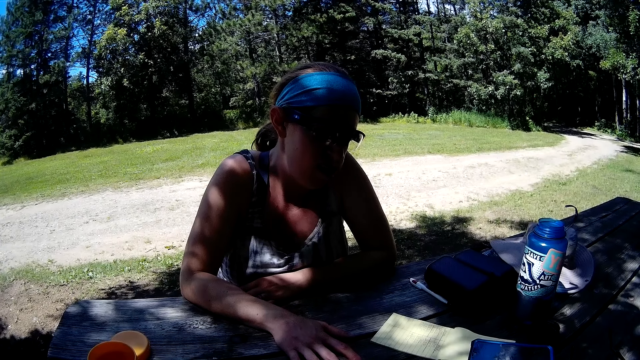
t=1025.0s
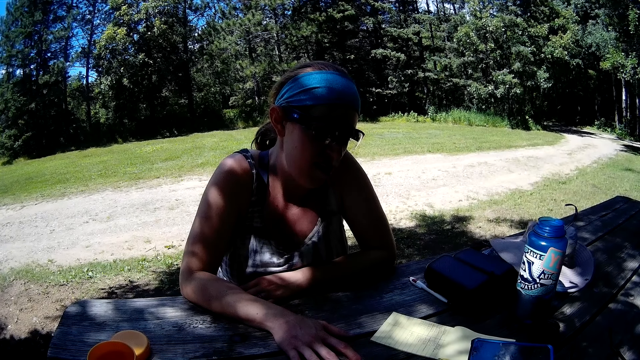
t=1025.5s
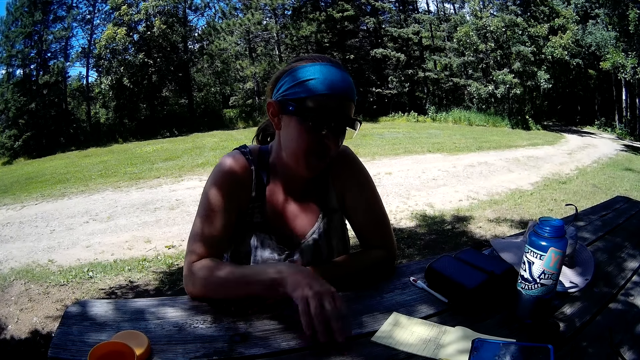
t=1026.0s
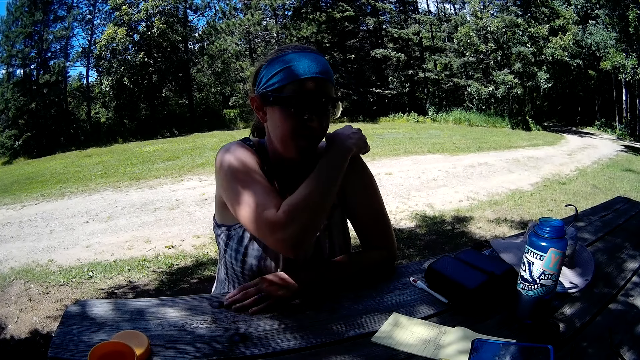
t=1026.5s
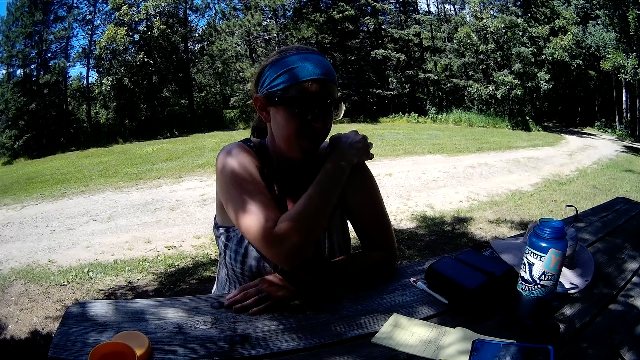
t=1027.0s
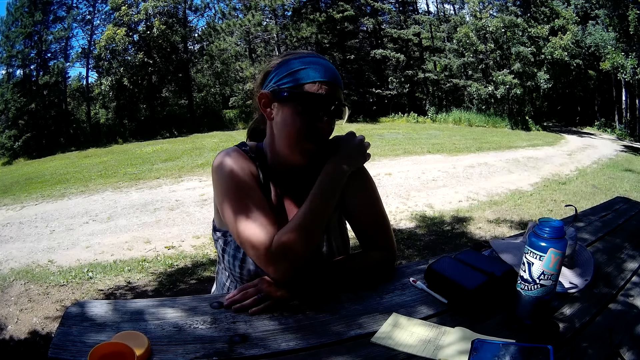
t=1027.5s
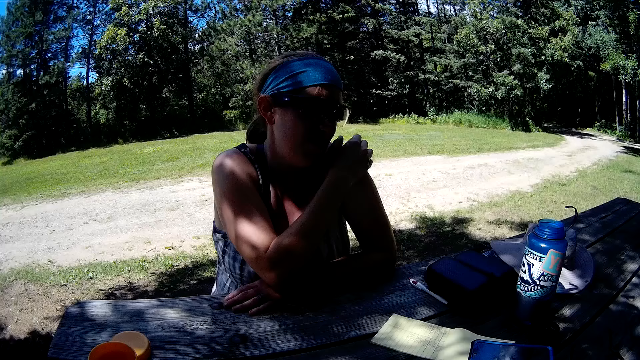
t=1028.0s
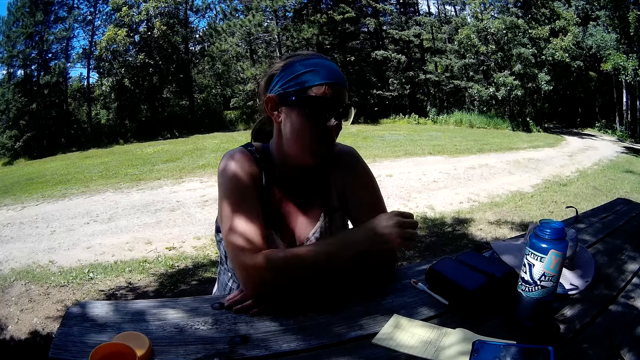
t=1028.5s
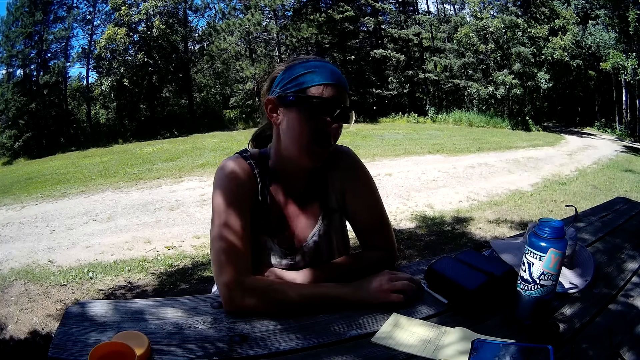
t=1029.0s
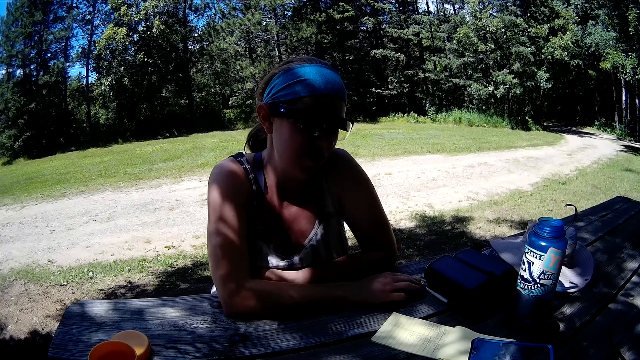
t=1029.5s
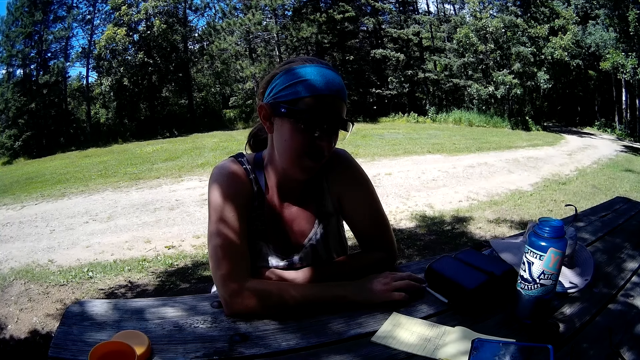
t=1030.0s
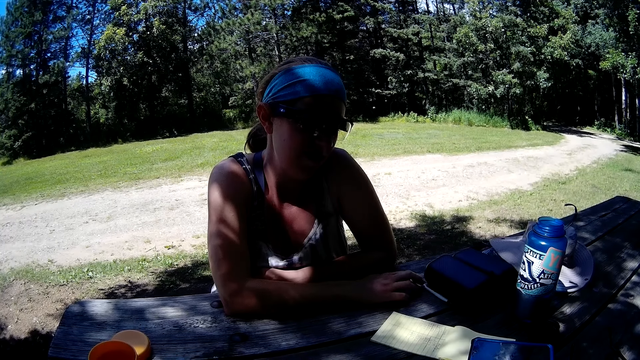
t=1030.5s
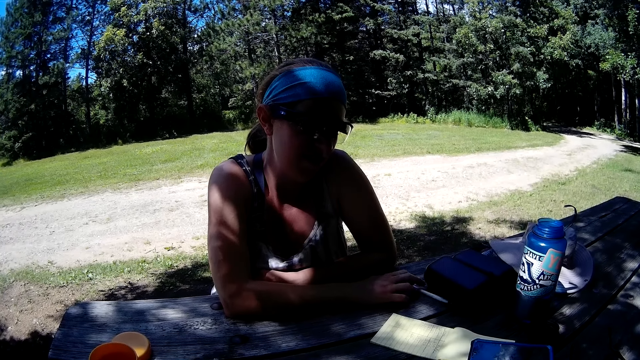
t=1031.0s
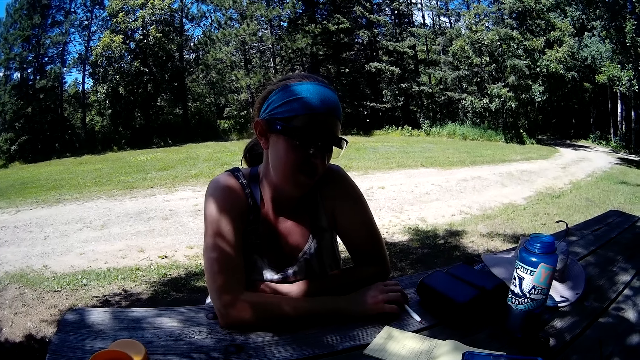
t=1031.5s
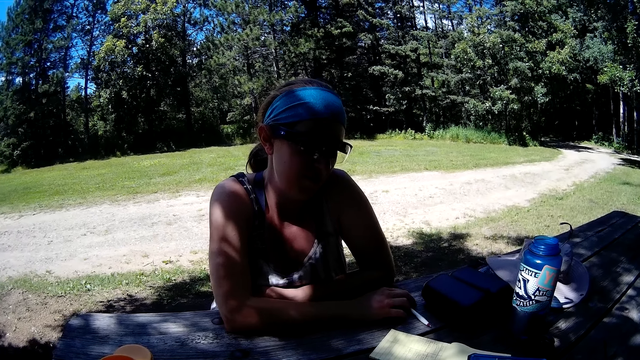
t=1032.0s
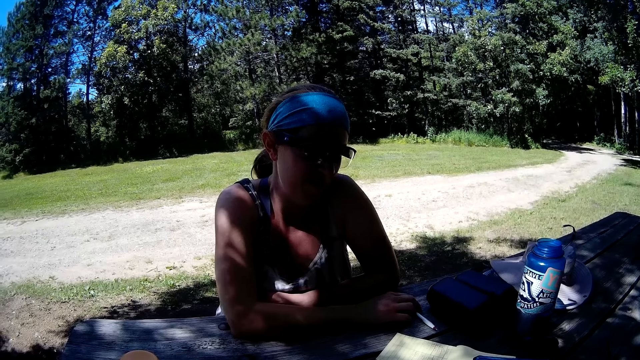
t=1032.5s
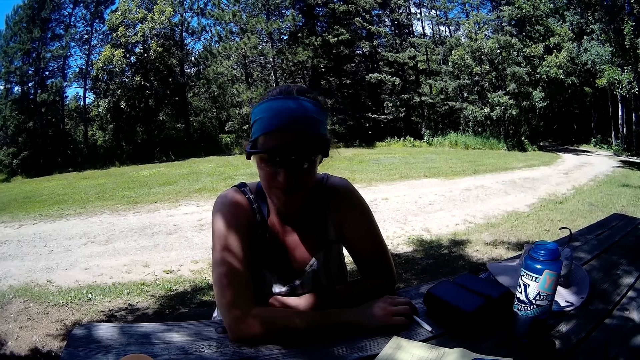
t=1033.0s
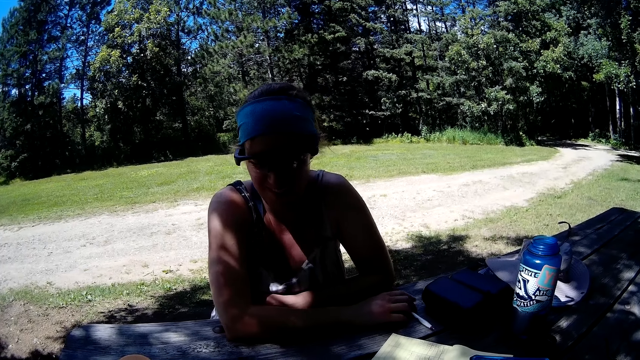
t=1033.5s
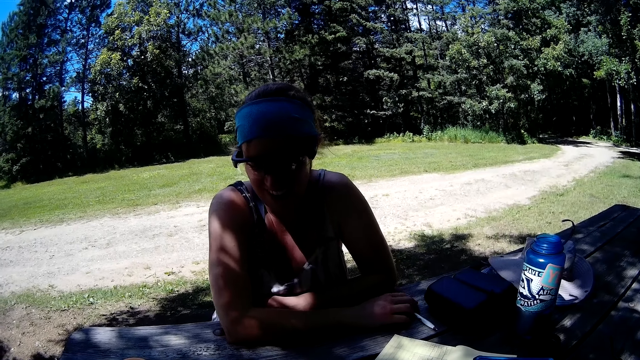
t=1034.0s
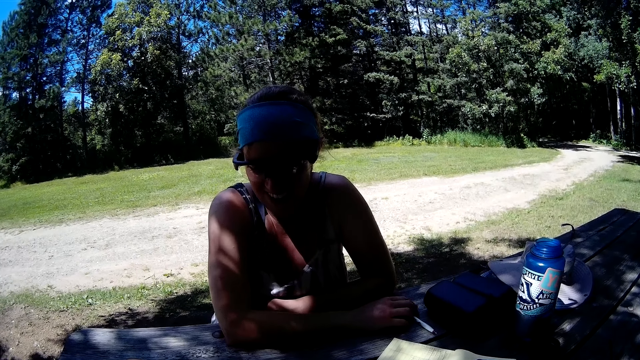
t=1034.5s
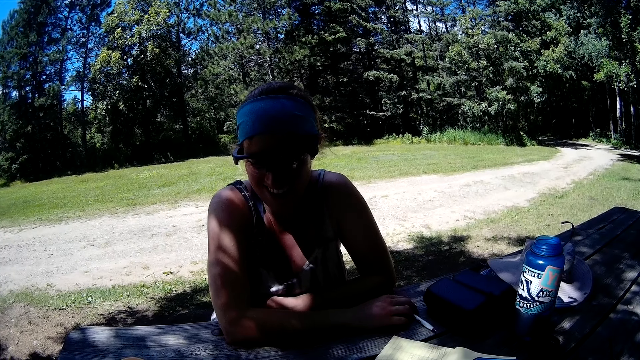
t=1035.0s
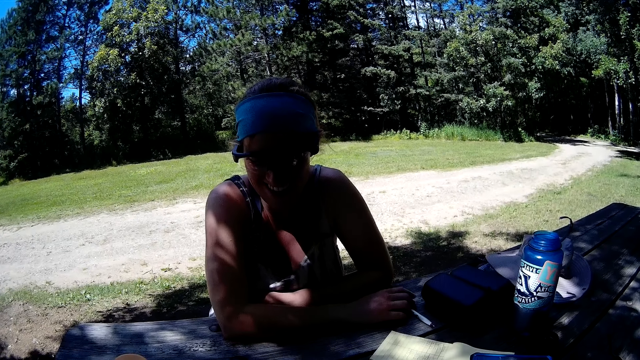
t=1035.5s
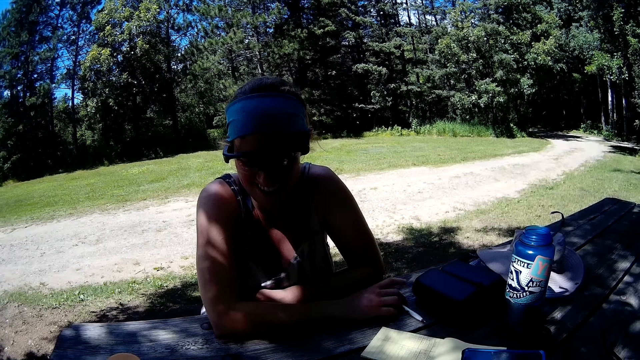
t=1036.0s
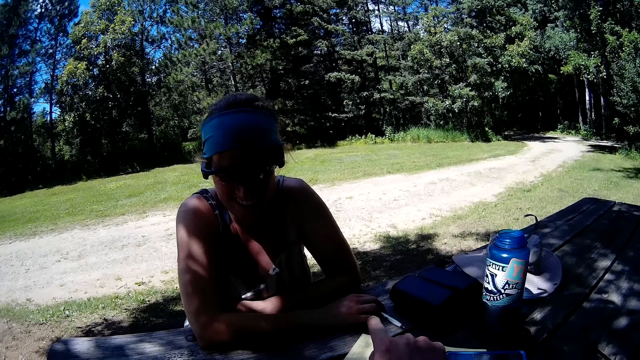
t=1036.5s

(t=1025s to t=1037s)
The woman adjusts her cloth with her right hand. She lowers her right hand. She touches the pen on the table with her right hand.

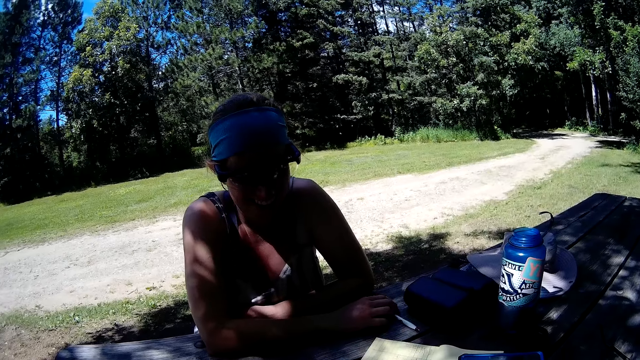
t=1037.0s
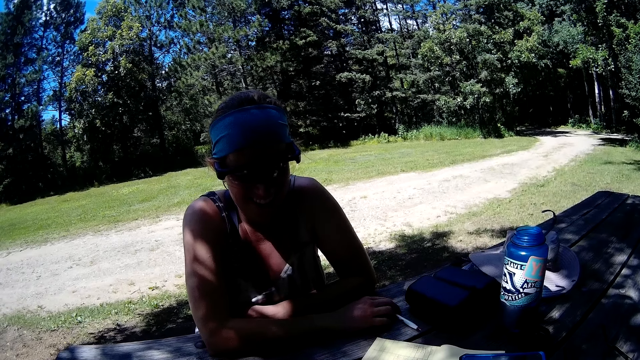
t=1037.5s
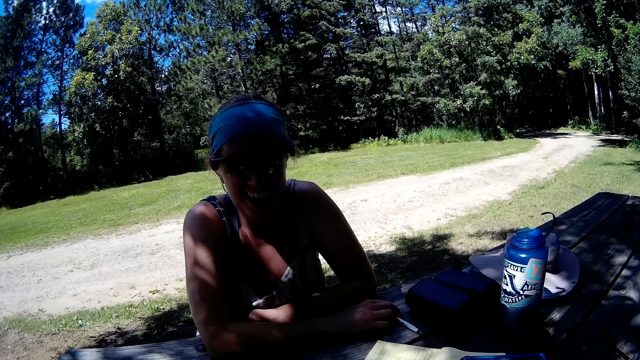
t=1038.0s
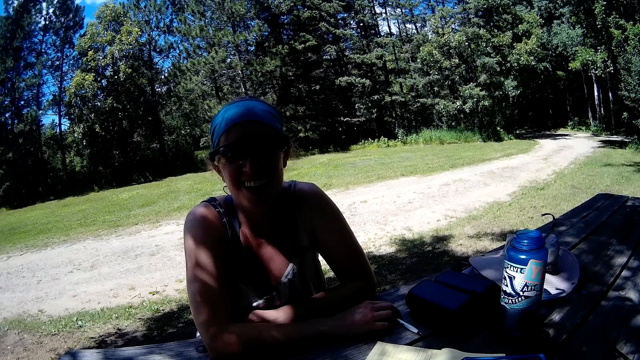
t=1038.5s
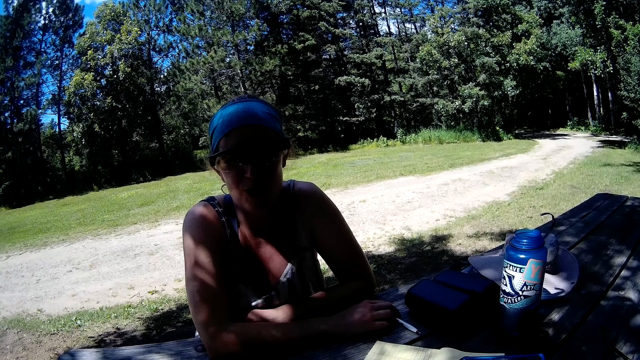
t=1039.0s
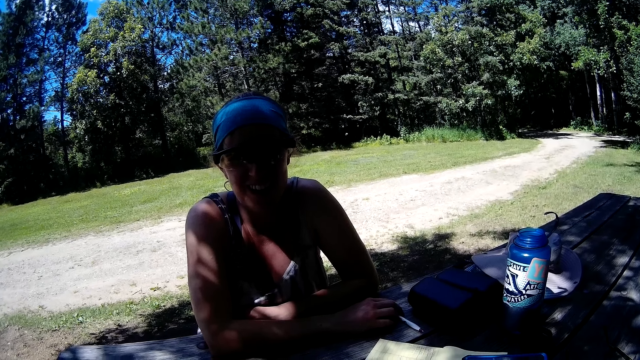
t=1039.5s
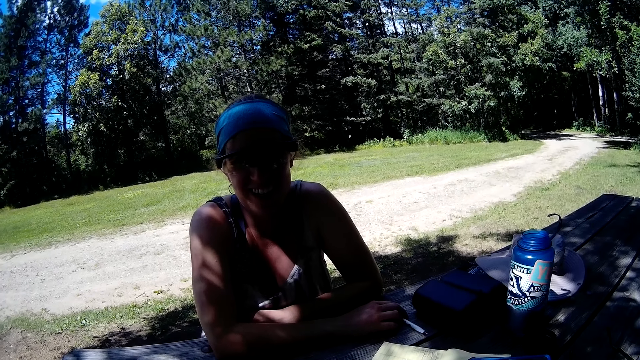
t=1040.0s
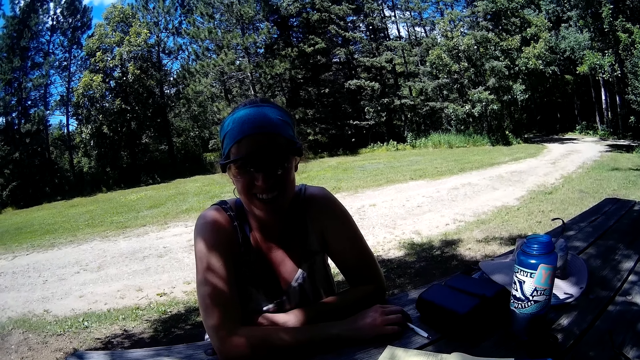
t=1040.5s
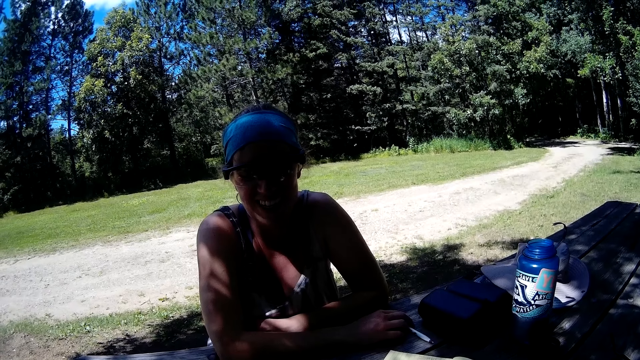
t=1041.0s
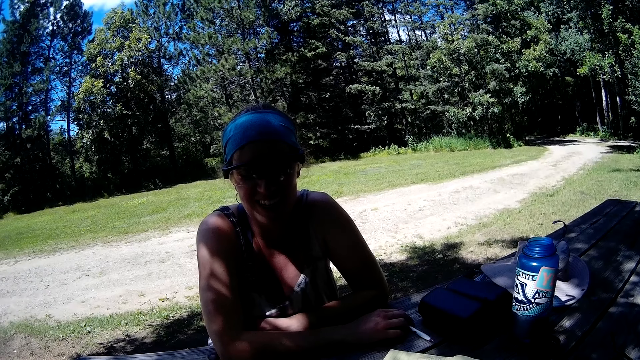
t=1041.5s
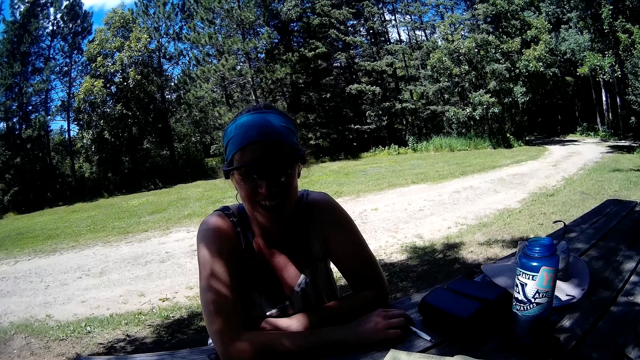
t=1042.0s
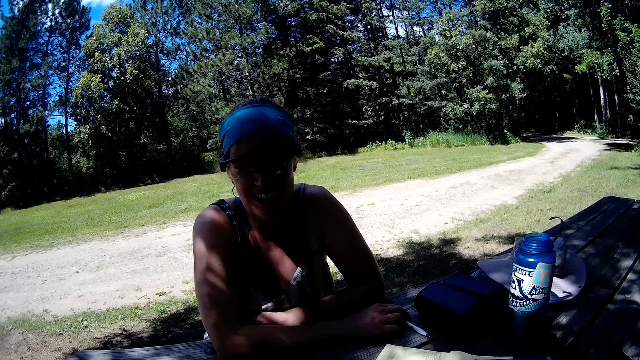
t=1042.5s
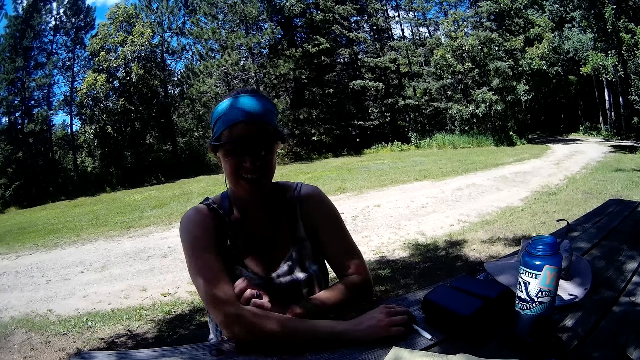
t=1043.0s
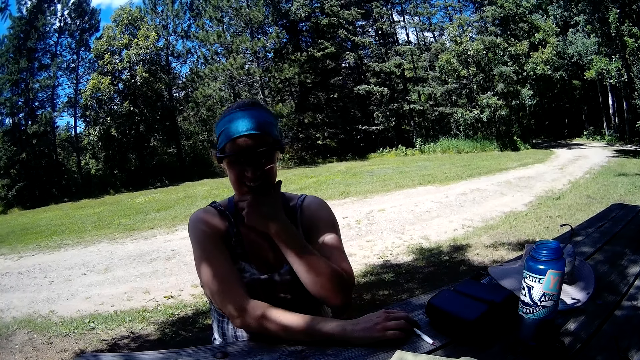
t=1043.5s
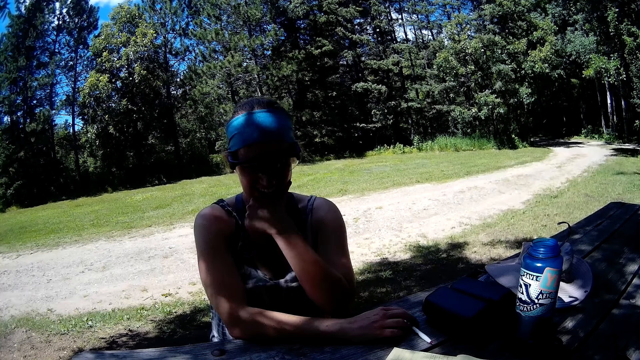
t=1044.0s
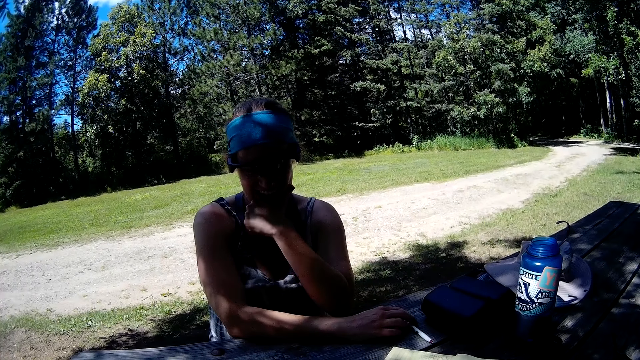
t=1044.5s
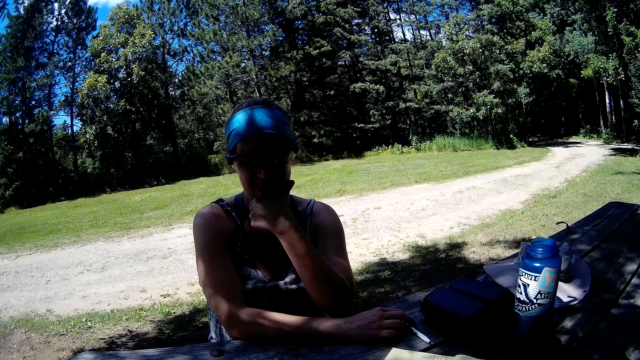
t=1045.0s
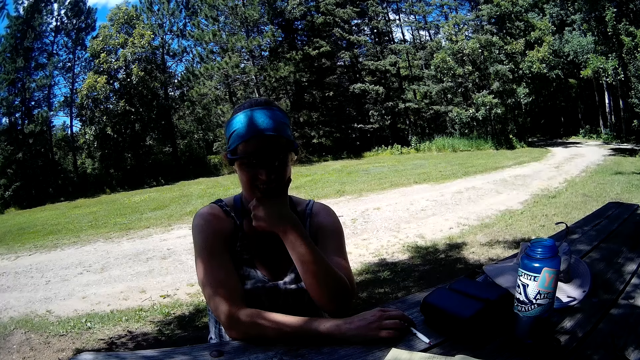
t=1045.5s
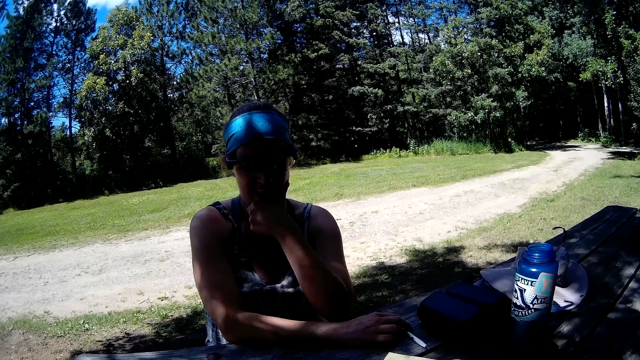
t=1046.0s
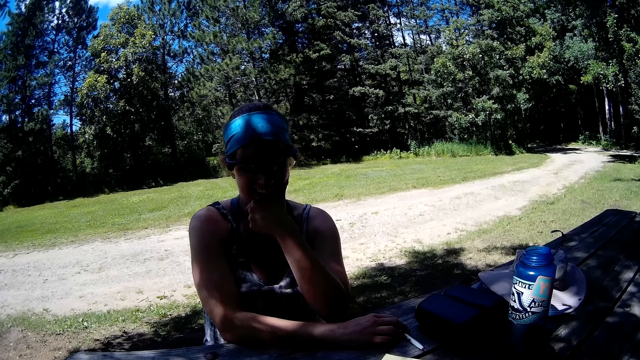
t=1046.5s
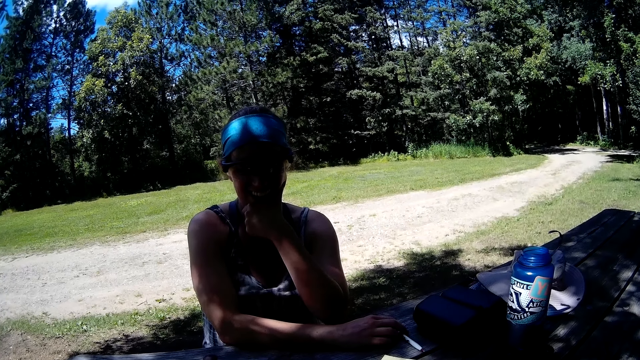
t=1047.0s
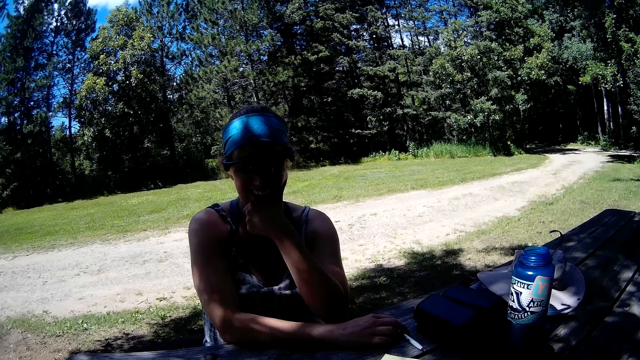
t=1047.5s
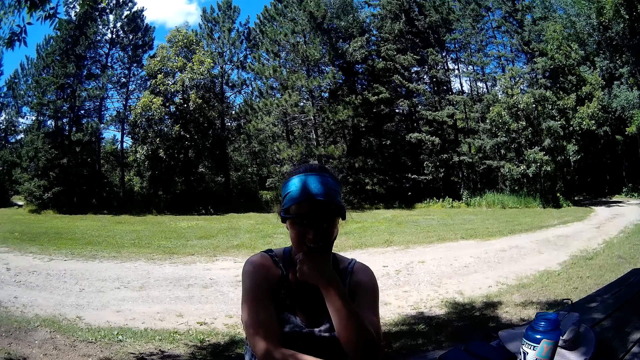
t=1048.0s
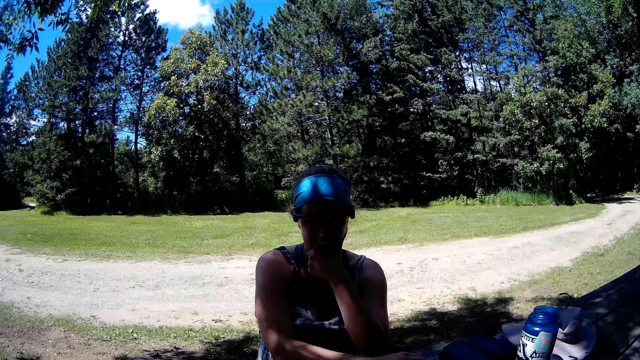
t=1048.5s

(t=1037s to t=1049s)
The woman places her left hand beneath her jaw.
